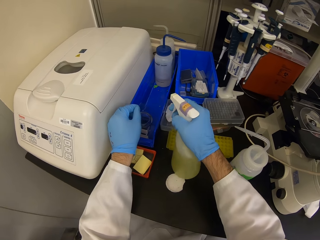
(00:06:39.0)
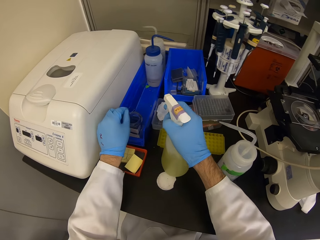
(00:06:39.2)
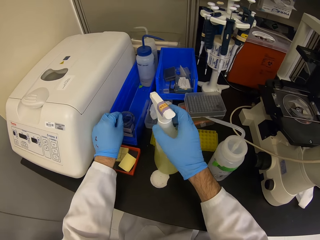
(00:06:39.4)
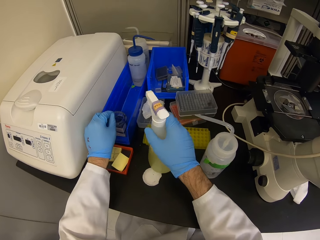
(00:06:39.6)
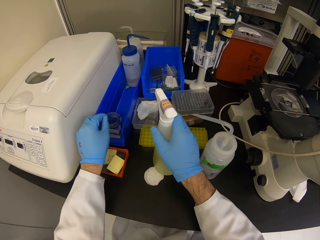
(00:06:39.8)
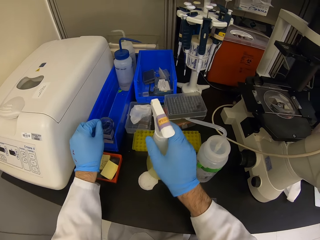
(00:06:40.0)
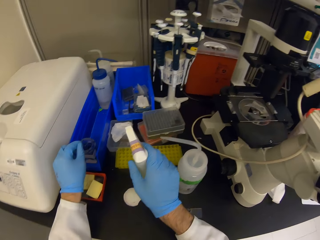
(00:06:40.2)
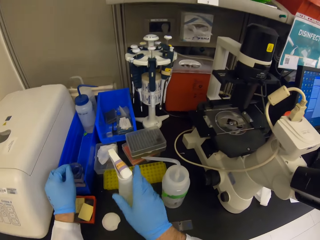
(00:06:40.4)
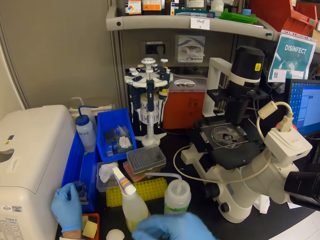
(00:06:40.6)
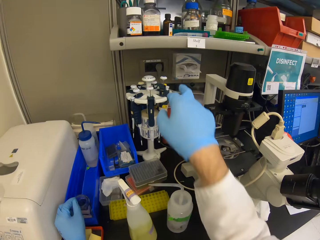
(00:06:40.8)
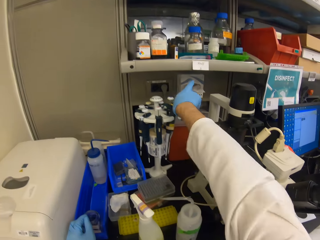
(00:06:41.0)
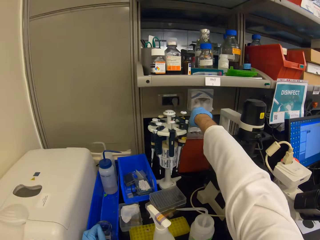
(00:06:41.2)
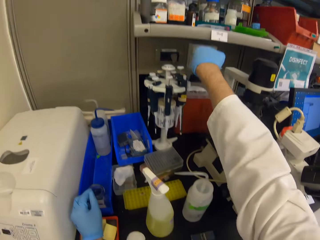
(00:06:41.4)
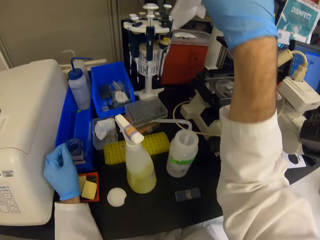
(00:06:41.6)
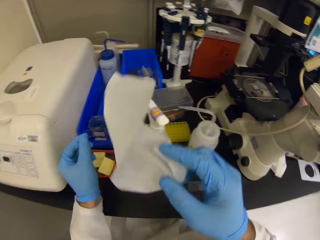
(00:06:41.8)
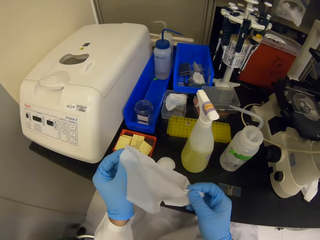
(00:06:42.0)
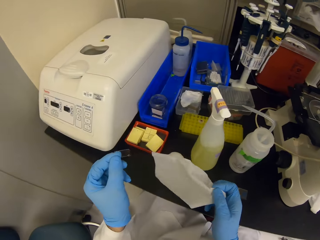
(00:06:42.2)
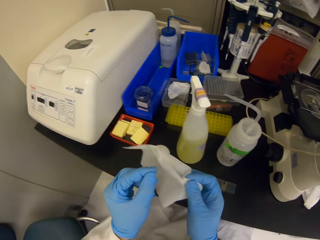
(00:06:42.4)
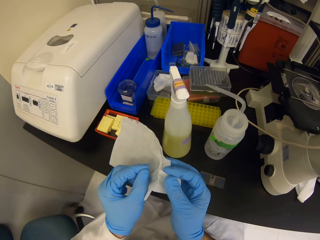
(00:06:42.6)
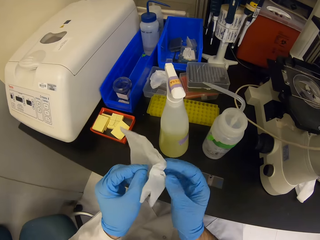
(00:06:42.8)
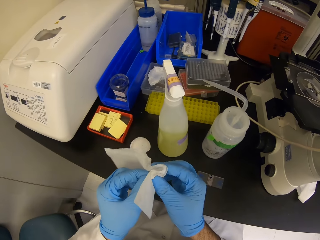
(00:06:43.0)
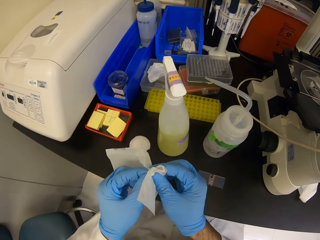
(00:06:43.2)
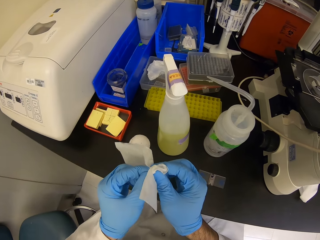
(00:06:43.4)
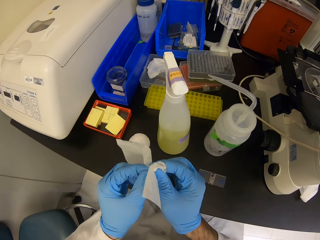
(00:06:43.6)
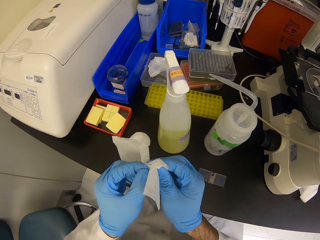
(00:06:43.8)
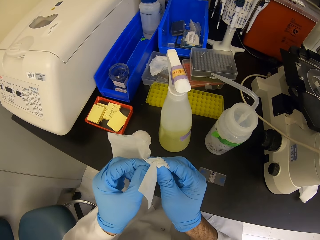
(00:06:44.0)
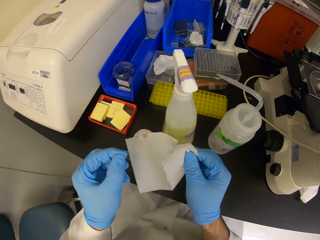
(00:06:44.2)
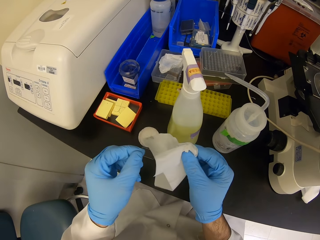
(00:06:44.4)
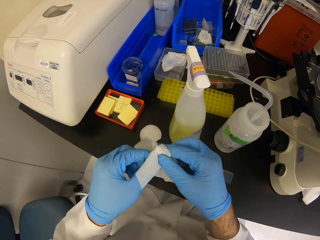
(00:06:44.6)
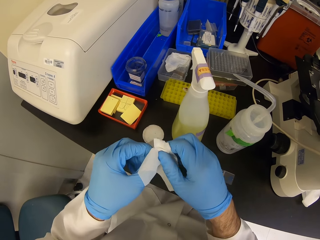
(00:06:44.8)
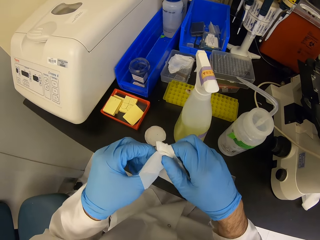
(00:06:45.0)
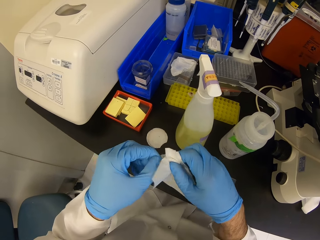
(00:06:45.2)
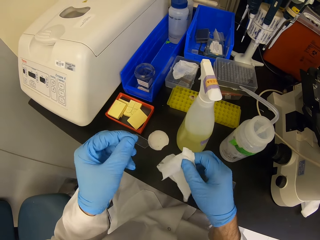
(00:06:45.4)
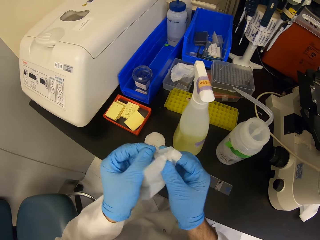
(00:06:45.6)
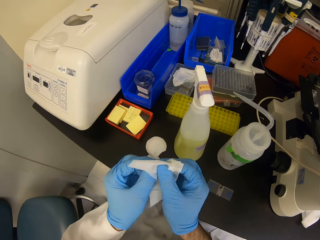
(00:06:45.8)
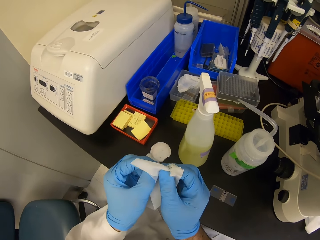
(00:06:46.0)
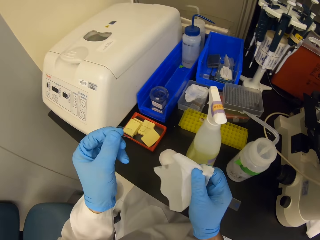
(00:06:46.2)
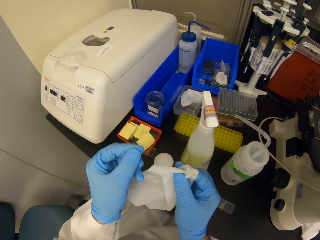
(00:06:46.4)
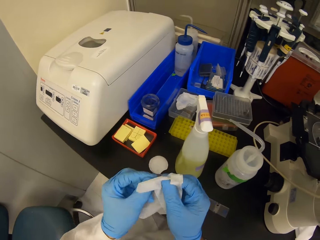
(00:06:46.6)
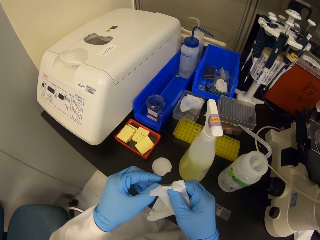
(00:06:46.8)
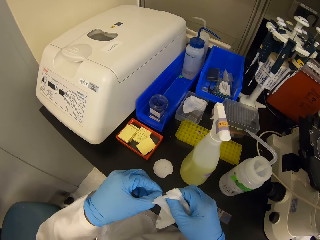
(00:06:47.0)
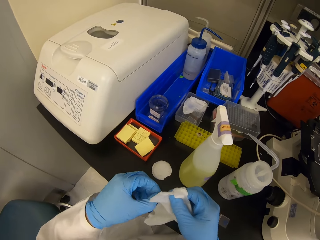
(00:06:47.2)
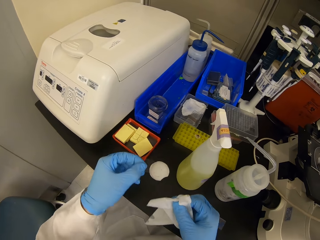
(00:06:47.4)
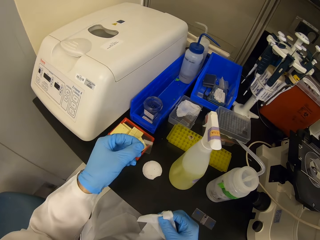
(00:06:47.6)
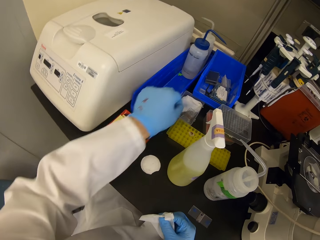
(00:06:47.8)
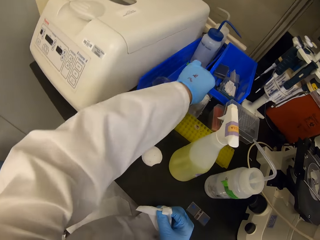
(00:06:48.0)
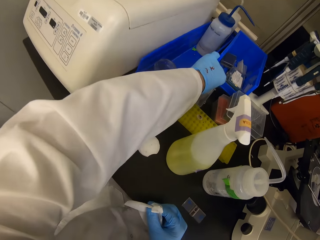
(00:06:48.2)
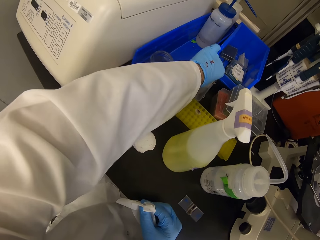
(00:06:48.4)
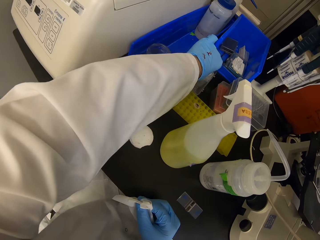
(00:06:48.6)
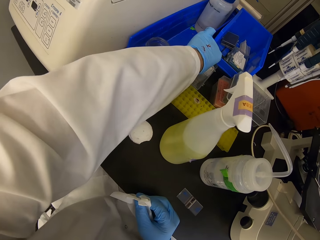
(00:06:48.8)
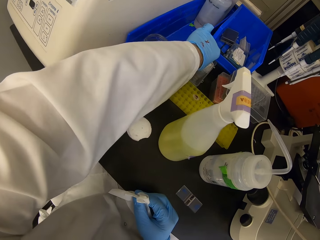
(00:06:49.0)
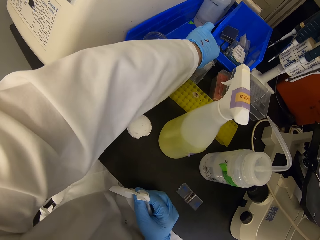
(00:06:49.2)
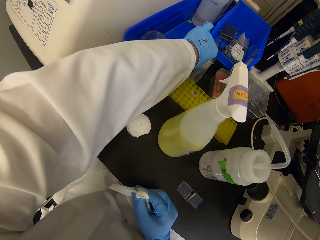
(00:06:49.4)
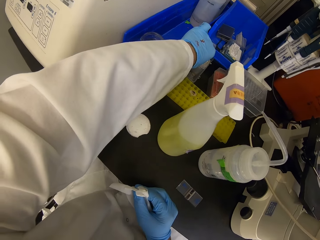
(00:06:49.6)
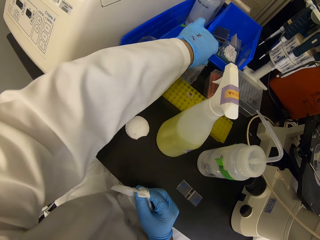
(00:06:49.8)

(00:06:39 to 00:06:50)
The camera wearer puts a bottle of something on the table. They pick a tissue. They pick a piece of glass. They wipe the glass with the tissue. They put the glass on the plastic.

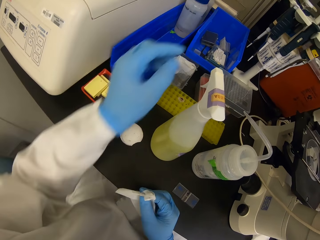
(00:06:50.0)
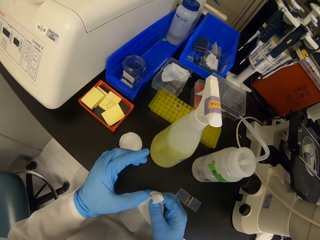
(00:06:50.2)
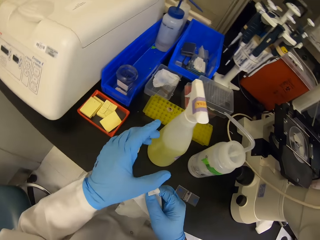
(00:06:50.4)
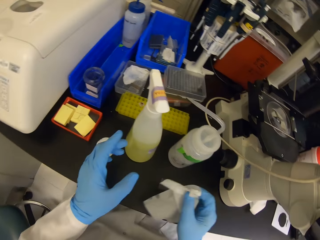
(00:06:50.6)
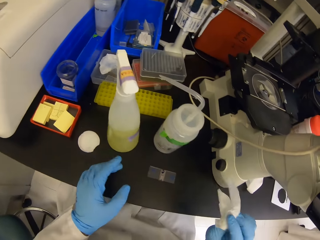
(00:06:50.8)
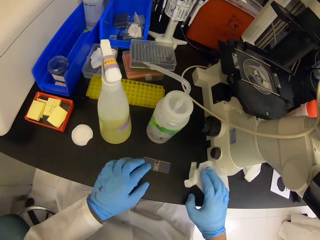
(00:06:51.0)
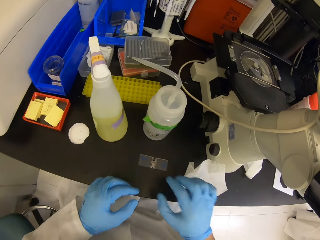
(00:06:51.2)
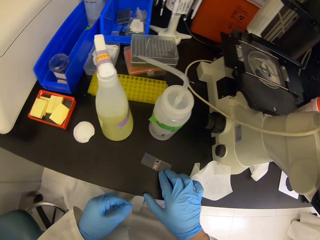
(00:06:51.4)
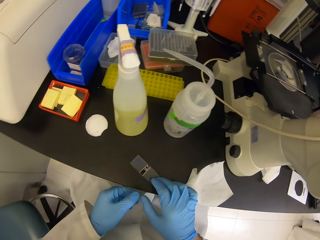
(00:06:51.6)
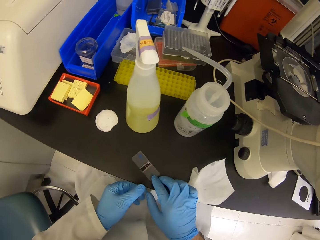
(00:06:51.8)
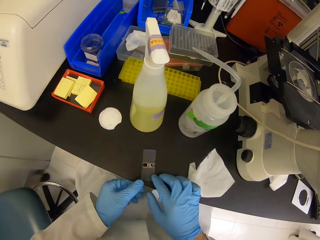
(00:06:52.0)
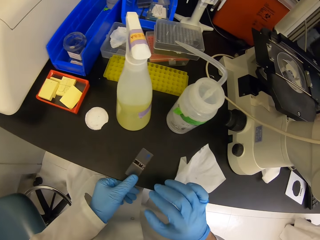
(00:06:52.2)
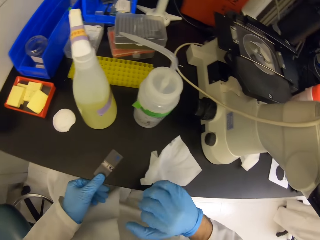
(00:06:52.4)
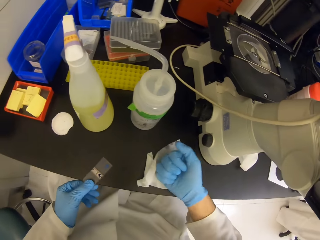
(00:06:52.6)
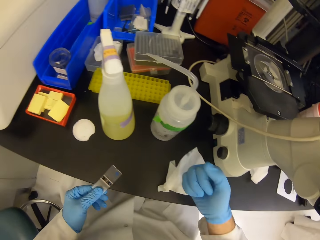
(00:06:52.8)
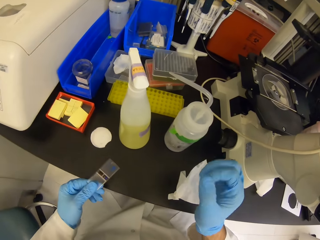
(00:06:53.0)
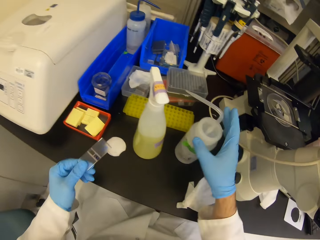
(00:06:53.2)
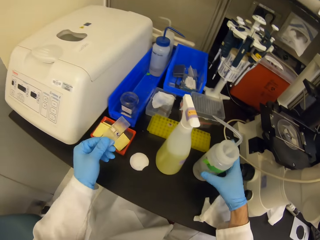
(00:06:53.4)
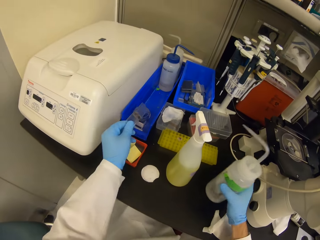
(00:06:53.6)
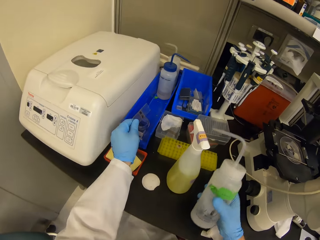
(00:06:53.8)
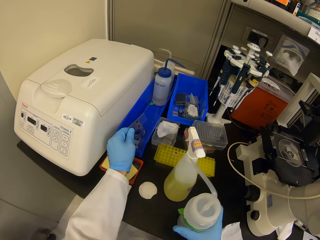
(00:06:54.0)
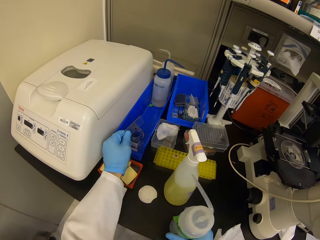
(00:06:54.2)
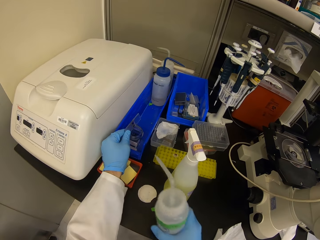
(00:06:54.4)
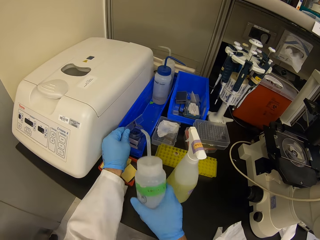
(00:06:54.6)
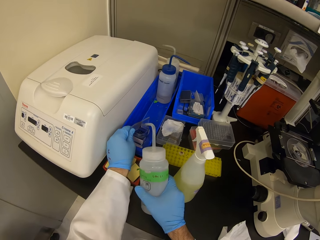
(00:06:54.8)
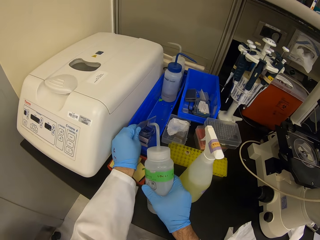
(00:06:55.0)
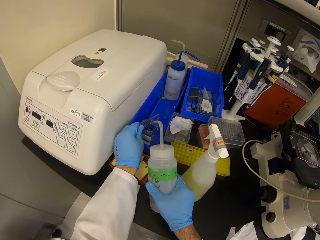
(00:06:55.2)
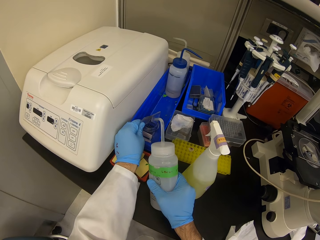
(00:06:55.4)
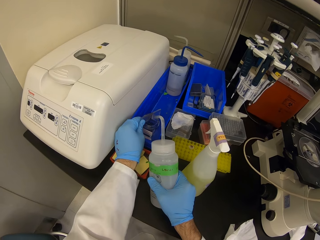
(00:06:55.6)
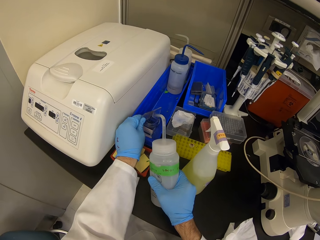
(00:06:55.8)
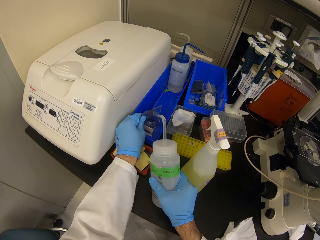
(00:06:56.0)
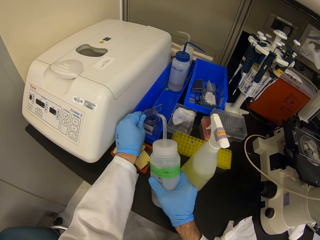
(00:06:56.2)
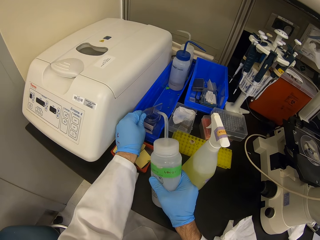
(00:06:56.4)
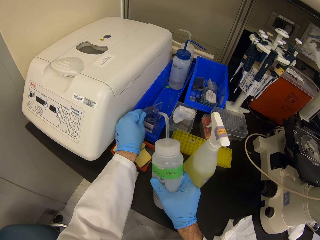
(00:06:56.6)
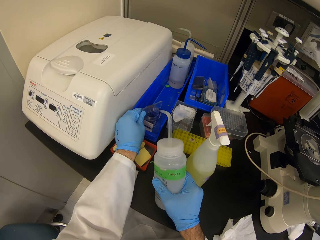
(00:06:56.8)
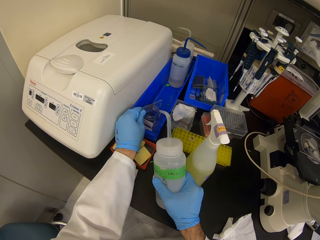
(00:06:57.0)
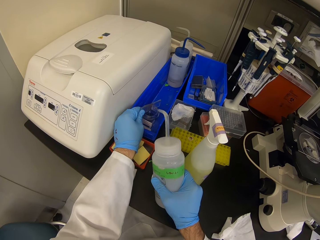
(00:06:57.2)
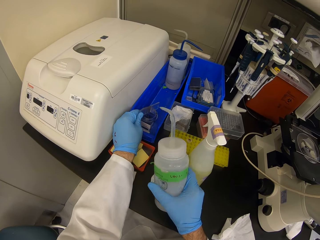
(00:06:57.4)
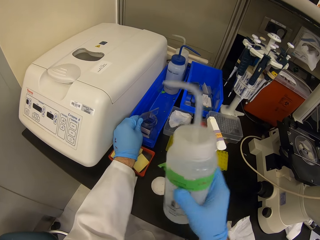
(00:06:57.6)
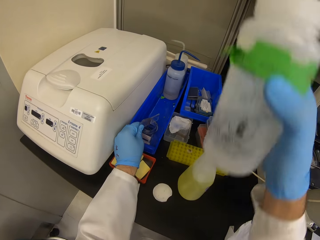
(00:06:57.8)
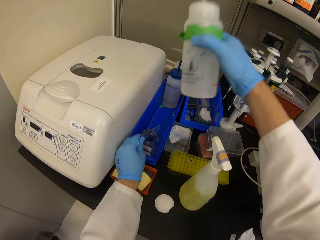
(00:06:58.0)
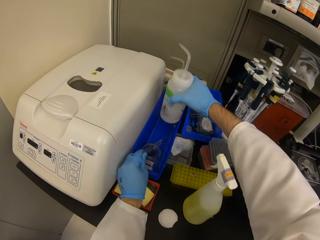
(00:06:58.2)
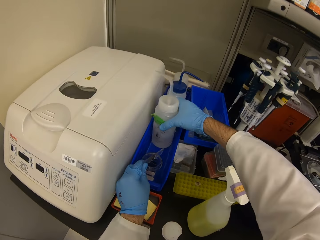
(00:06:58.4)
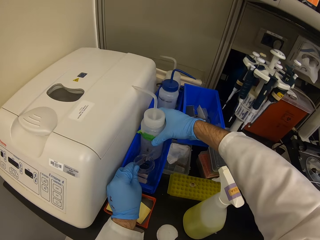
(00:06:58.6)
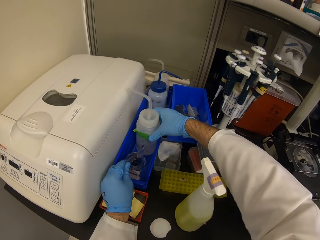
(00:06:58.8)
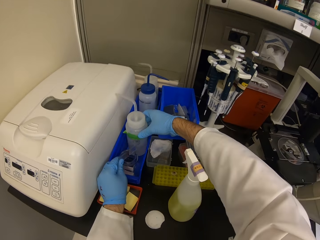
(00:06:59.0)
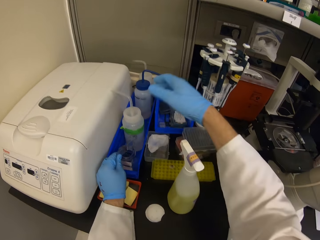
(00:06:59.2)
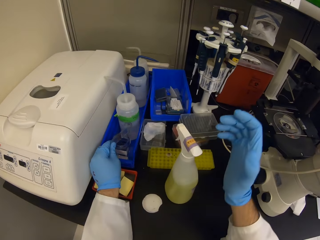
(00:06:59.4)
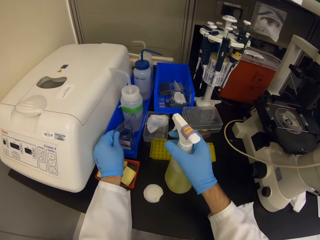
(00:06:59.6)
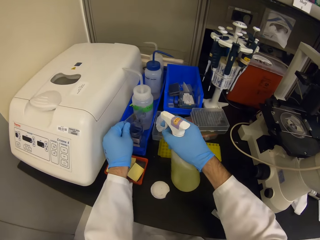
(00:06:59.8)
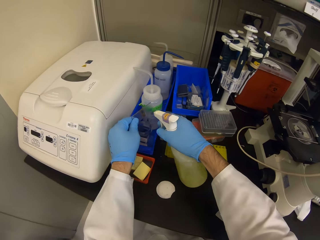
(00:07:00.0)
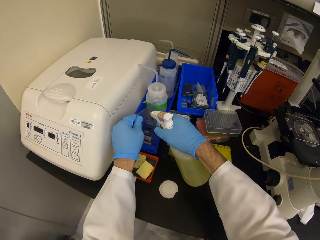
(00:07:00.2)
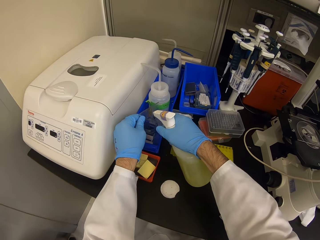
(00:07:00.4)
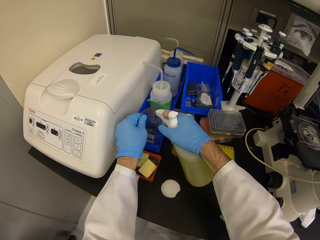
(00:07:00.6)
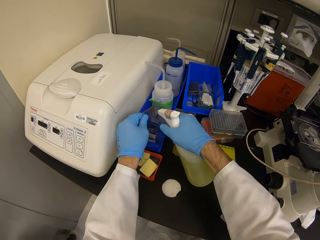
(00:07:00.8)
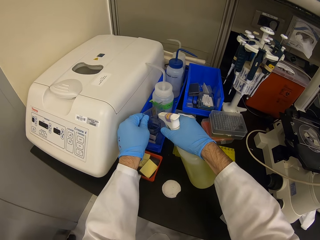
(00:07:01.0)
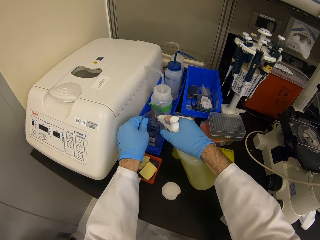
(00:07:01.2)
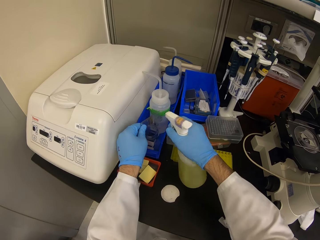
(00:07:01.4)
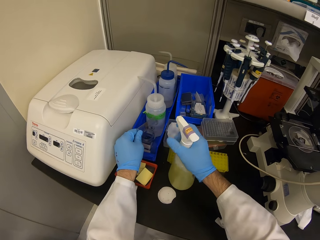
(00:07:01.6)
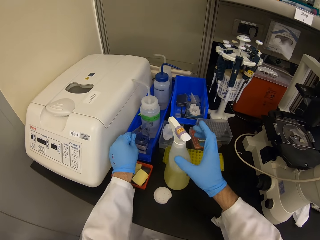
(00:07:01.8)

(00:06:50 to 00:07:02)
The camera wearer puts a tissue on the table. They pick up a microscope slide. They put something on the microscope slide. They put a bottle of something on a rack. They spray something on the microscope slide.
